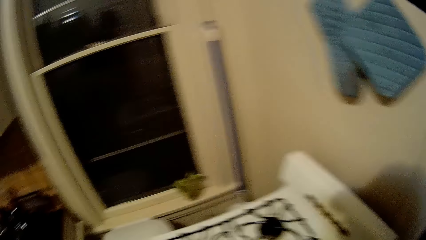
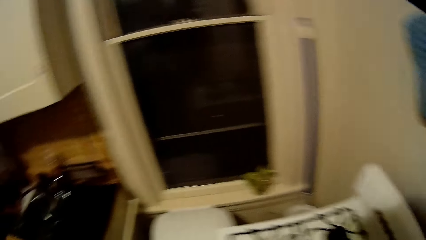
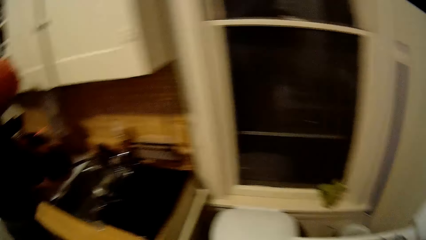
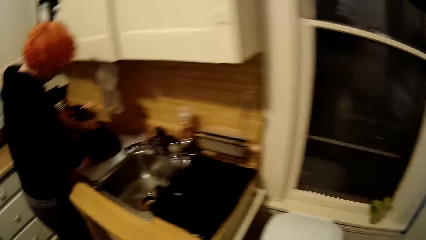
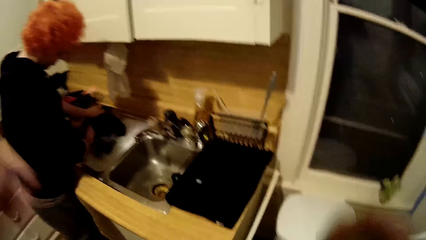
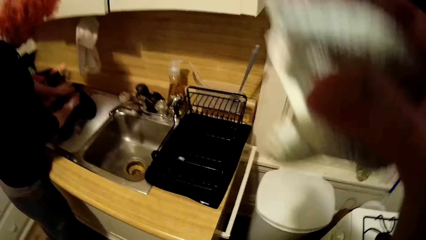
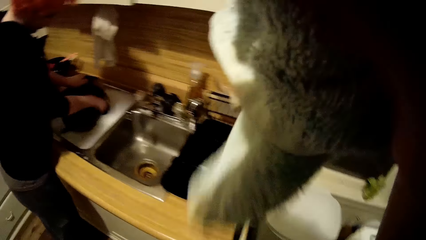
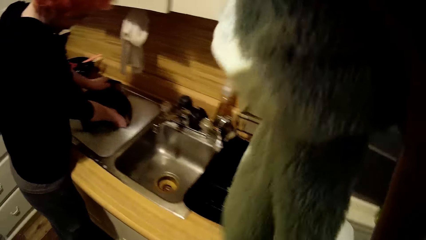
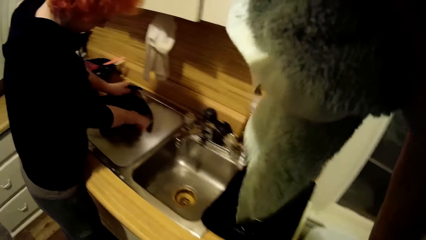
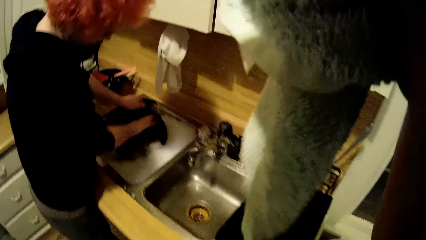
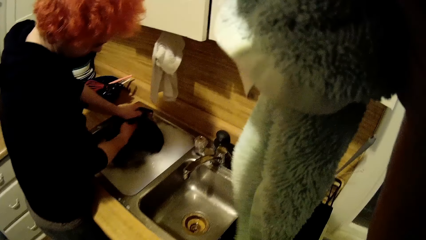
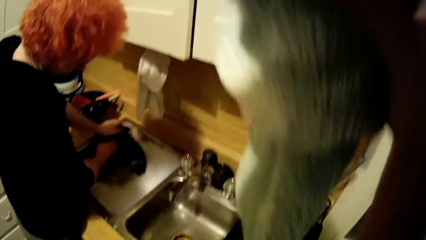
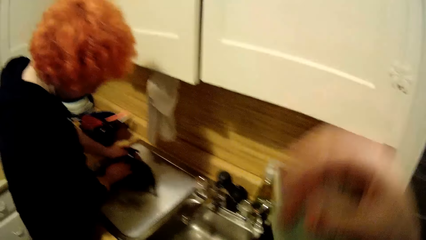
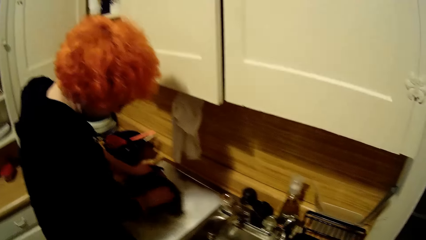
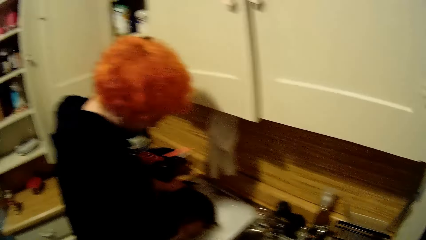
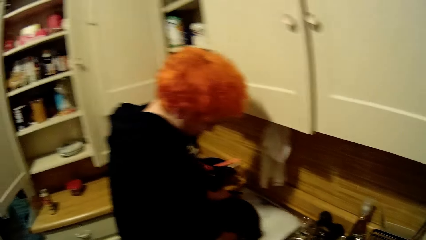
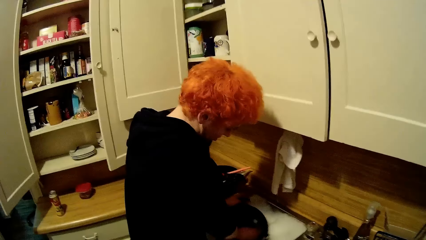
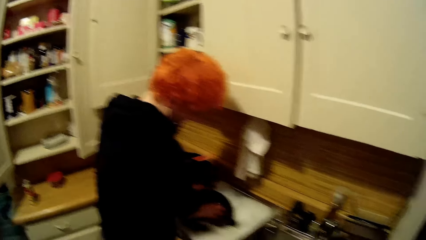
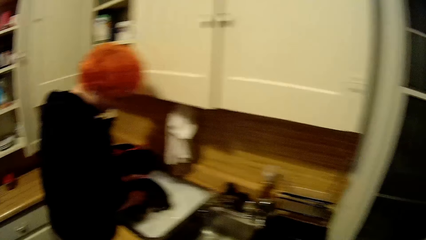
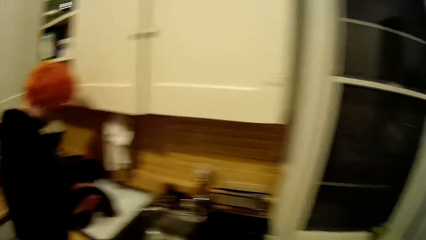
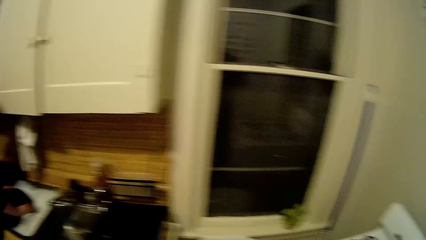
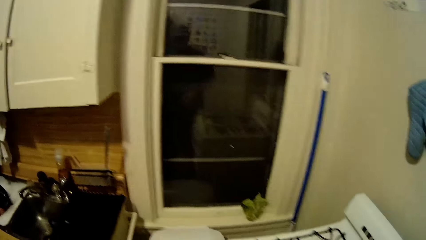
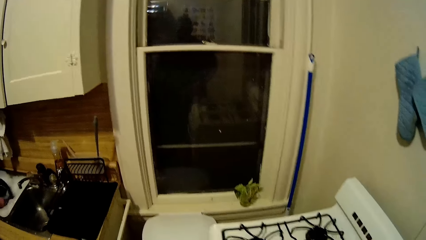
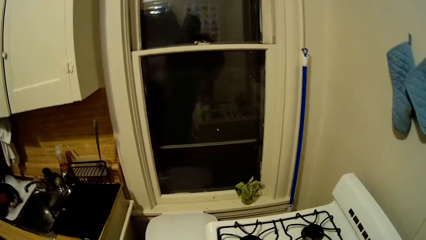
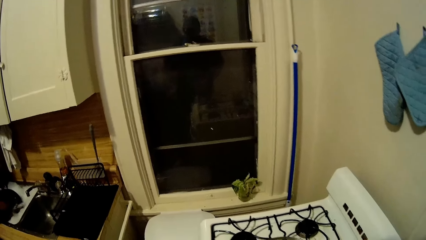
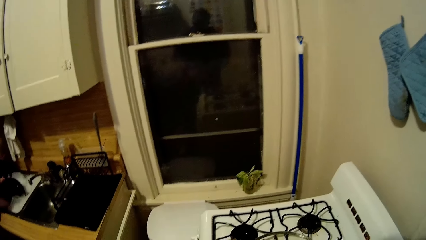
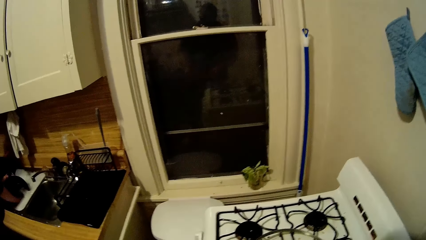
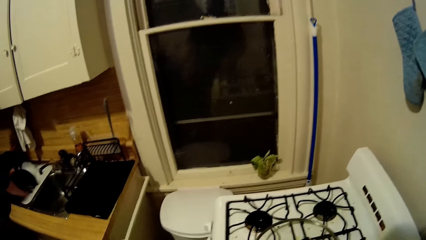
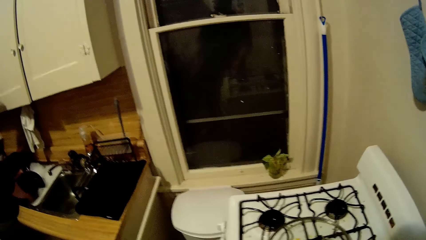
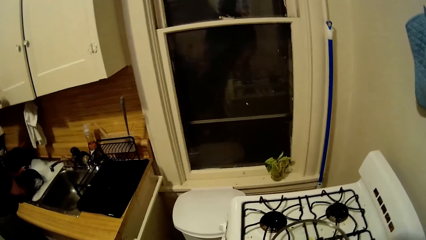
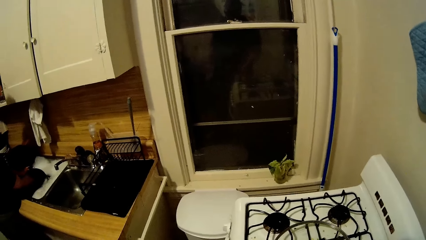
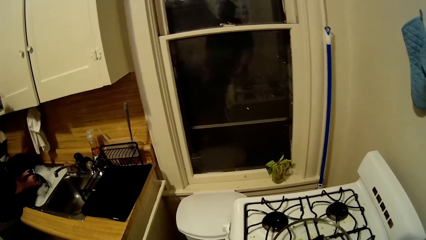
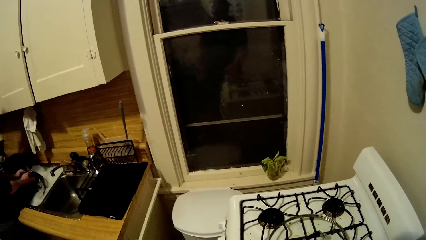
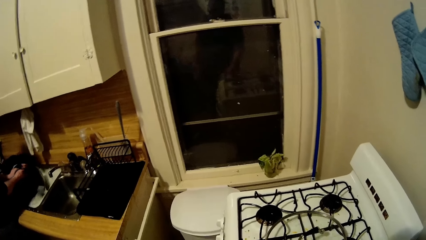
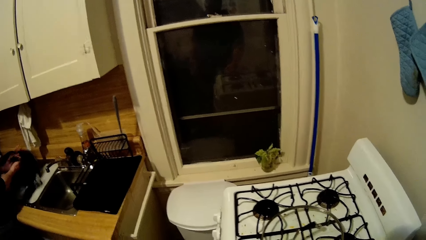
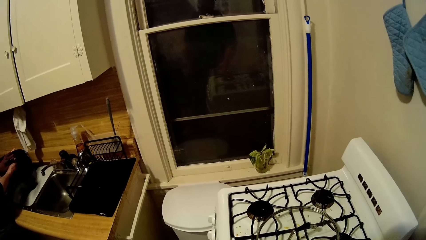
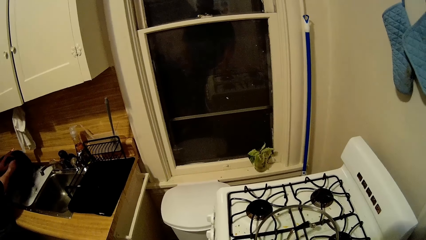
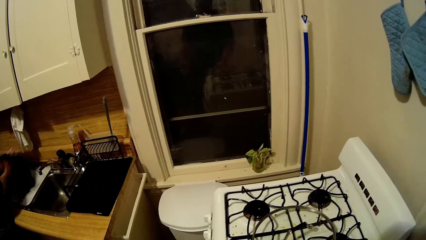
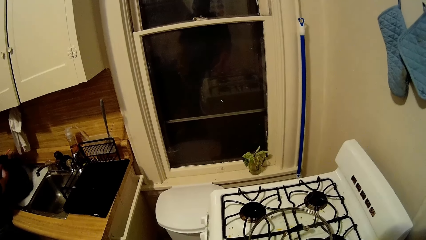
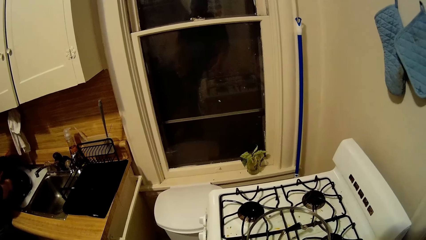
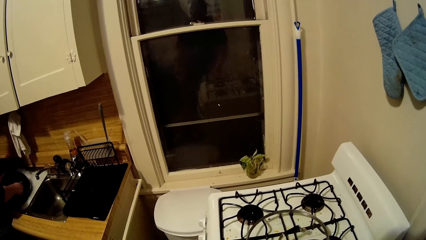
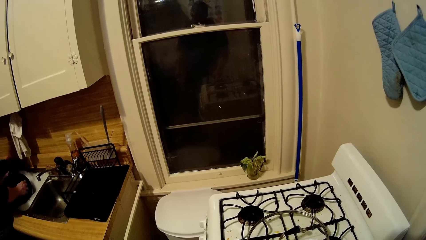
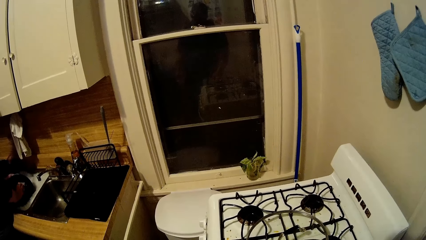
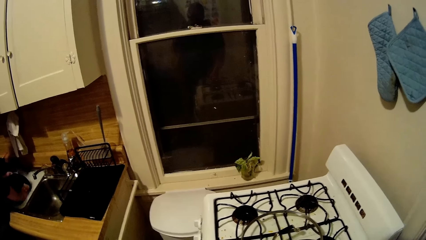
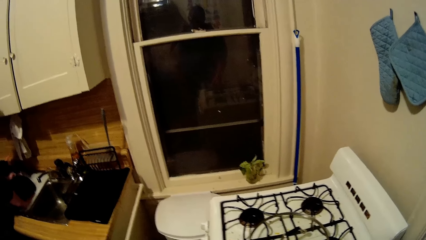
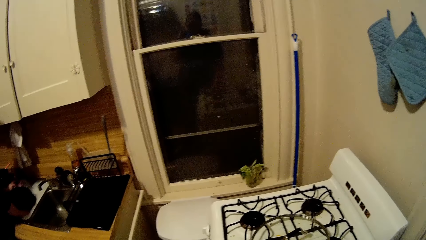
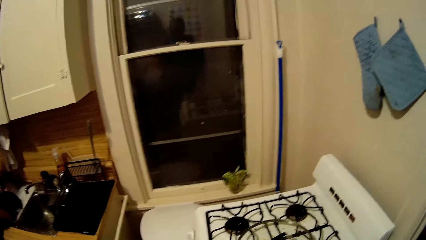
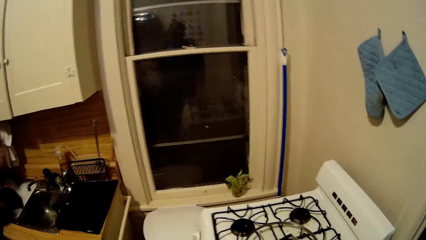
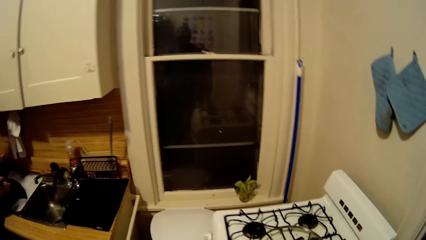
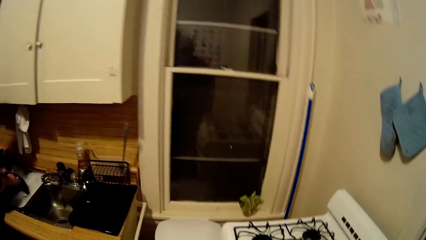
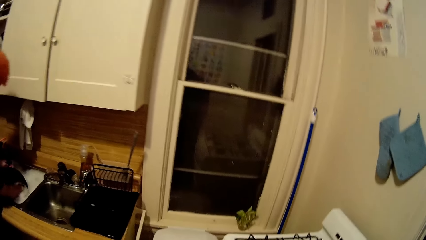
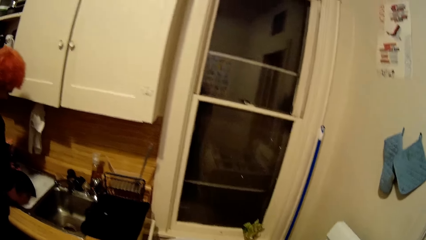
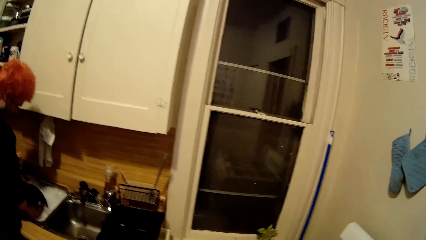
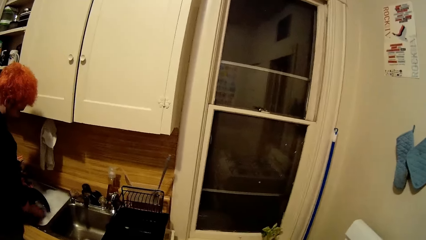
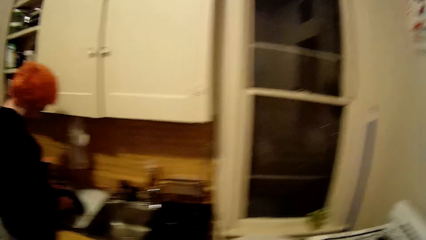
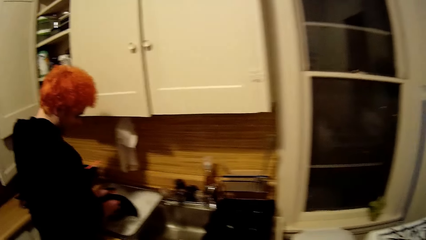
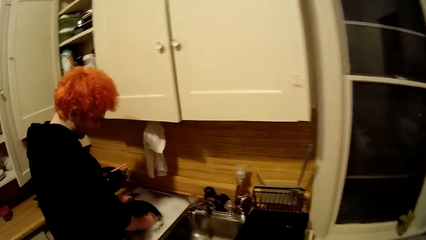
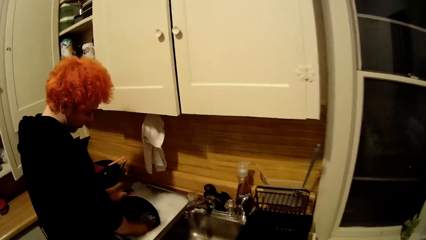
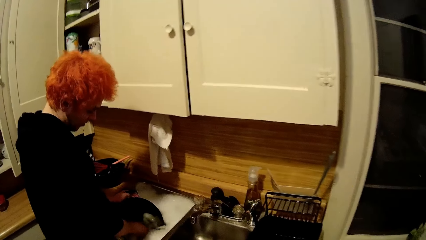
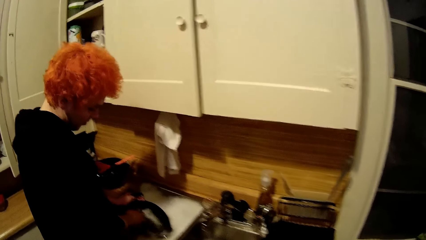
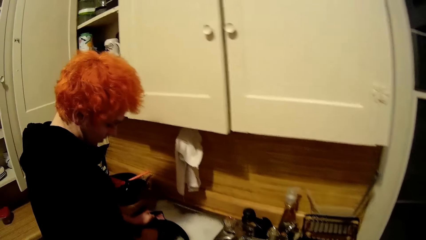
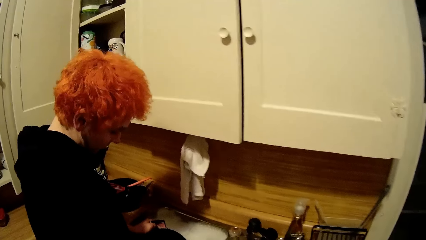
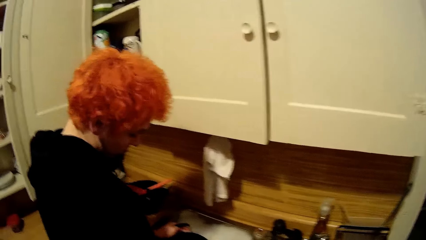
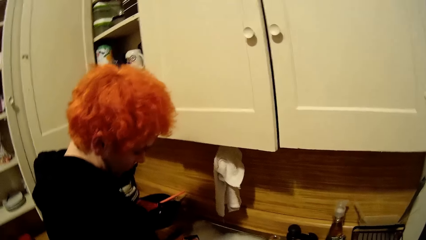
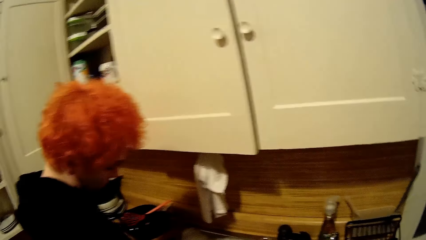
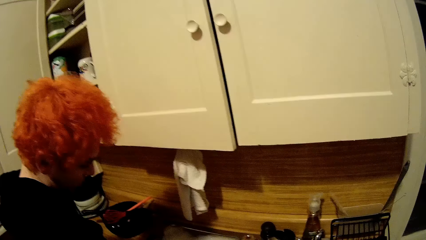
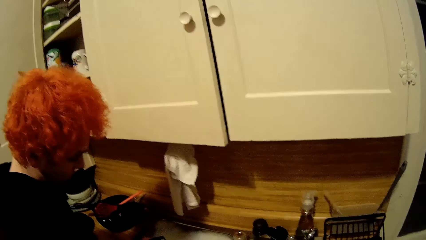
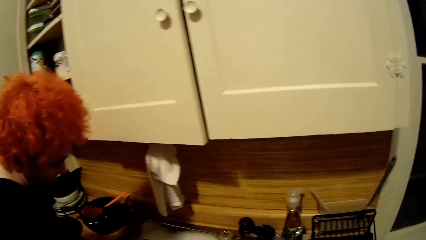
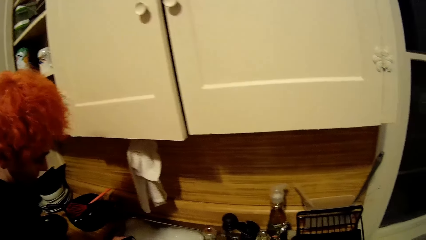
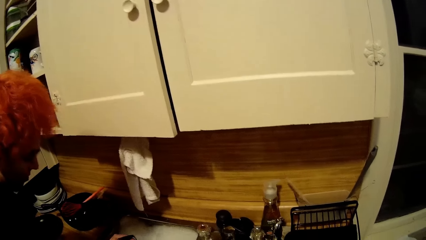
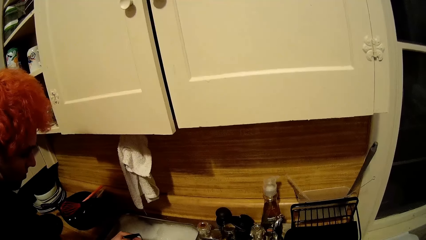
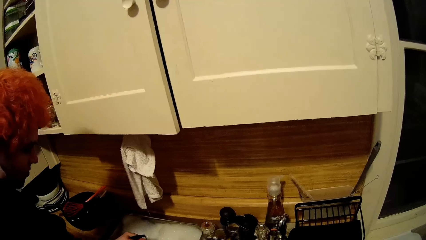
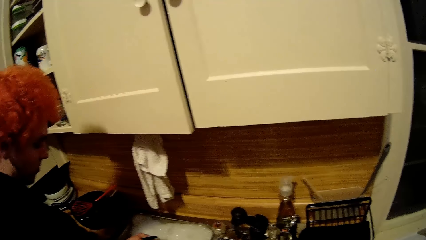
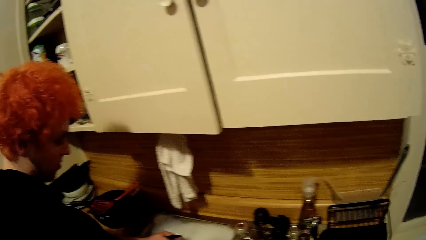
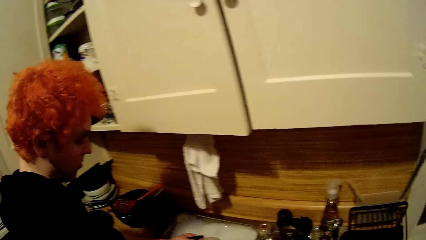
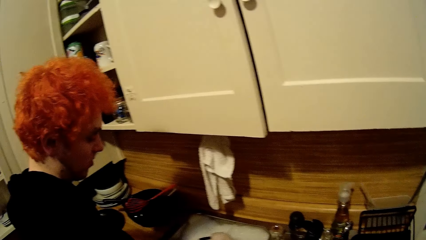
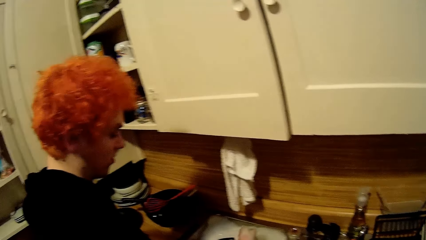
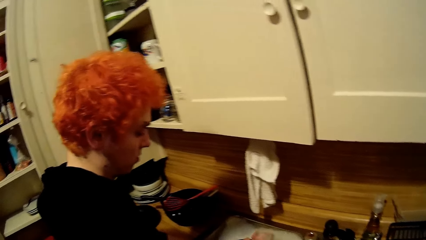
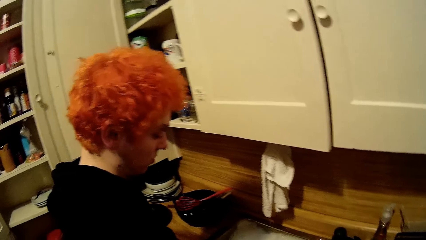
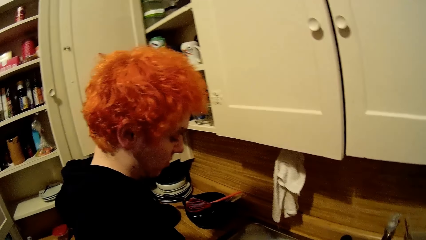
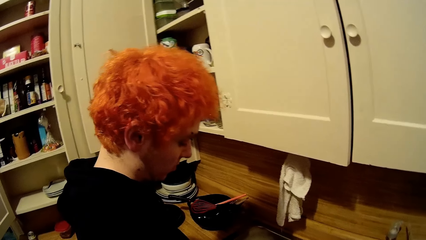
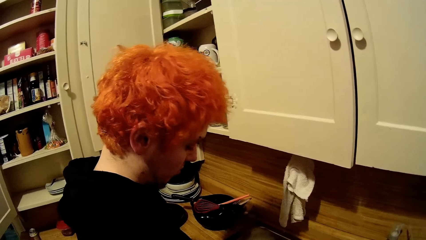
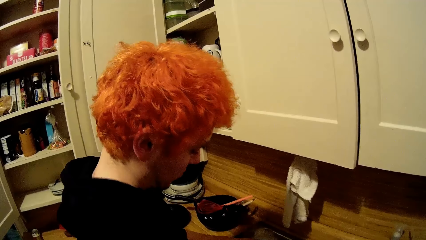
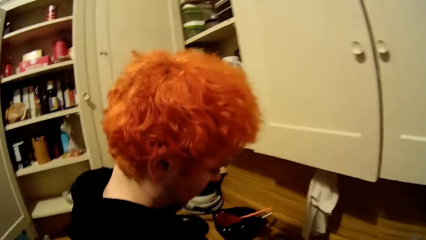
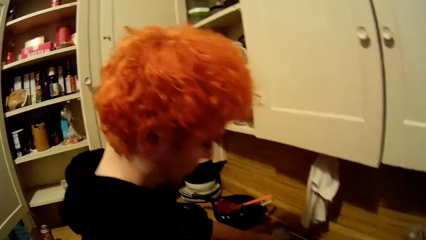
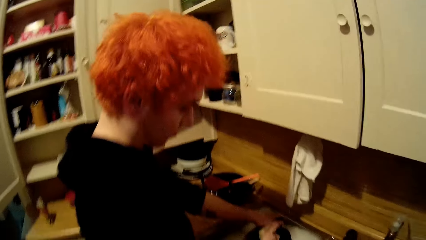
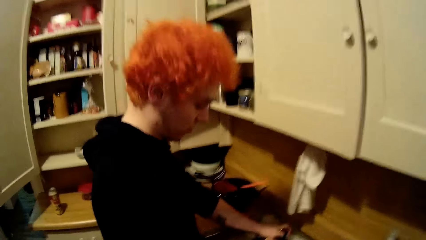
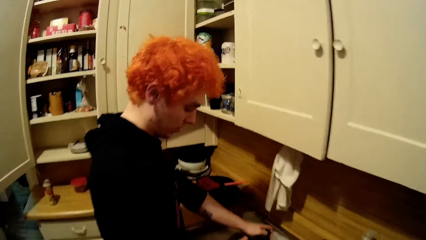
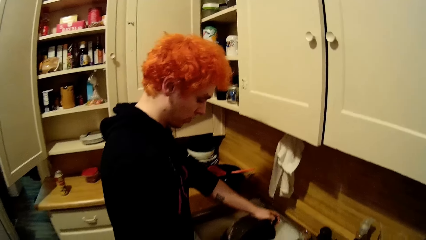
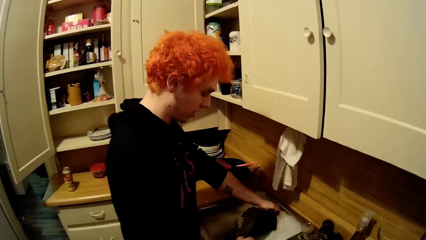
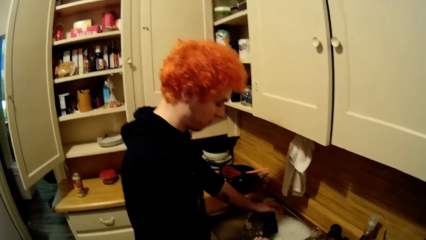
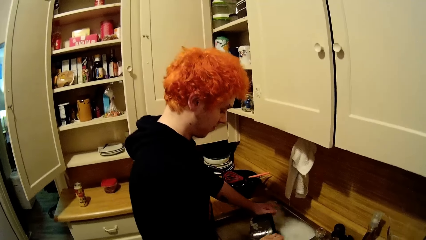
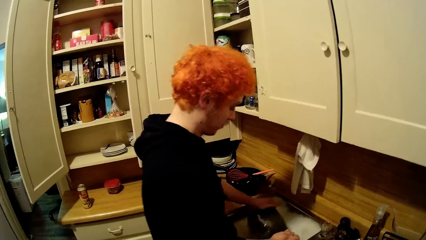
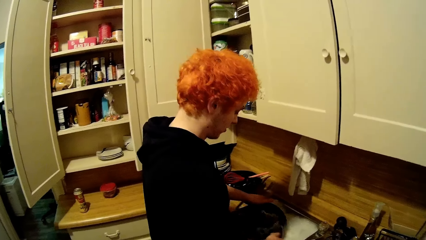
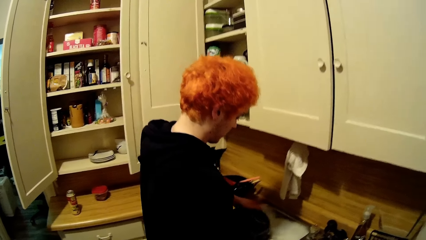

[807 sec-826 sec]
The camera wearer lifts the towel. They hold something on the hand. They stare around the house. A man washes the cooking pot.
